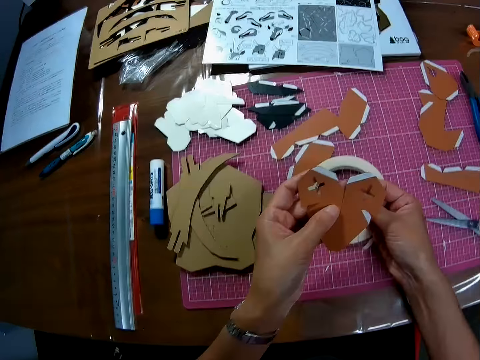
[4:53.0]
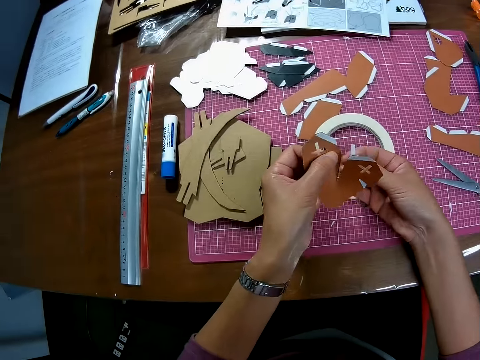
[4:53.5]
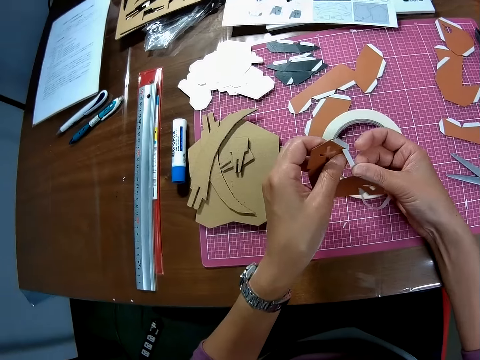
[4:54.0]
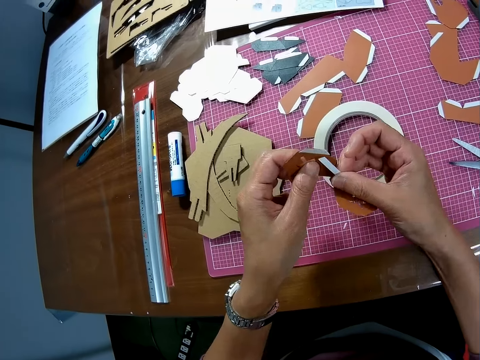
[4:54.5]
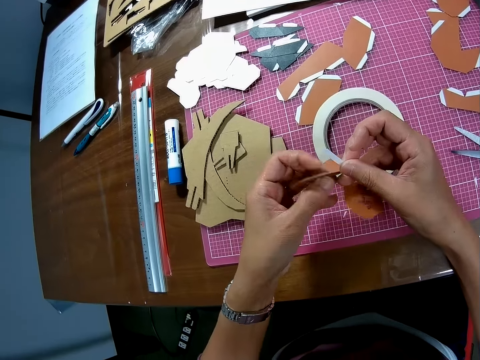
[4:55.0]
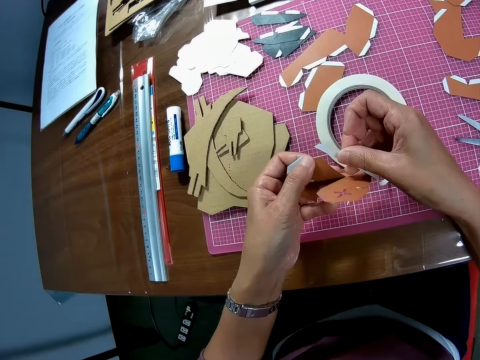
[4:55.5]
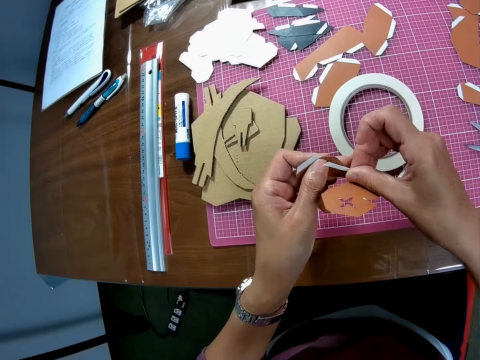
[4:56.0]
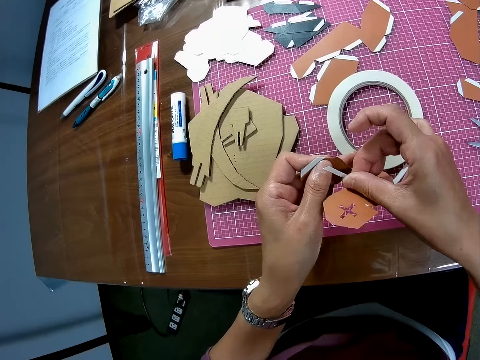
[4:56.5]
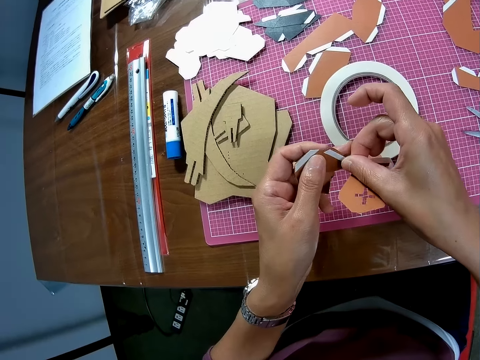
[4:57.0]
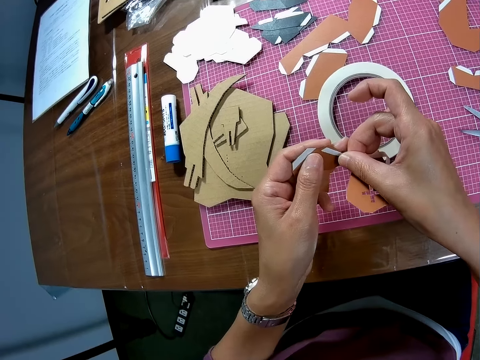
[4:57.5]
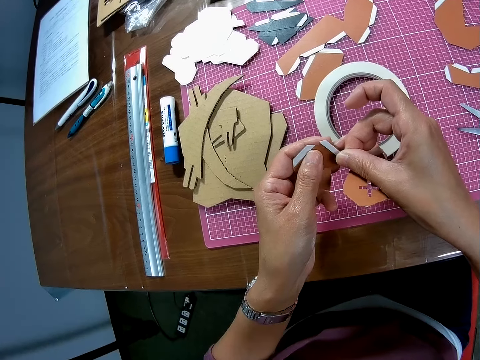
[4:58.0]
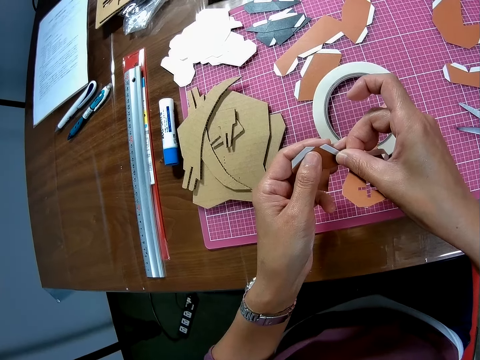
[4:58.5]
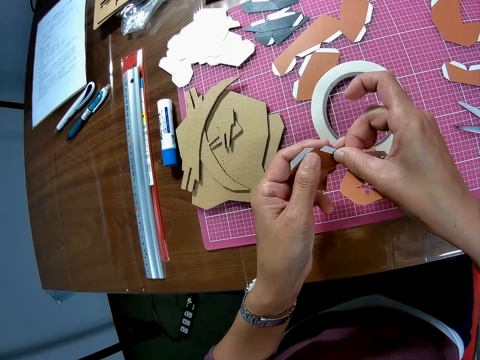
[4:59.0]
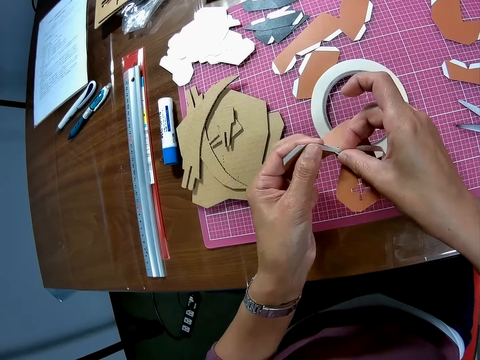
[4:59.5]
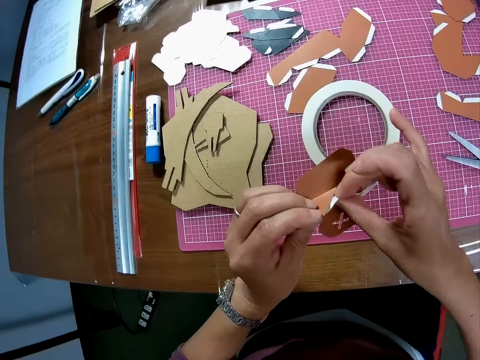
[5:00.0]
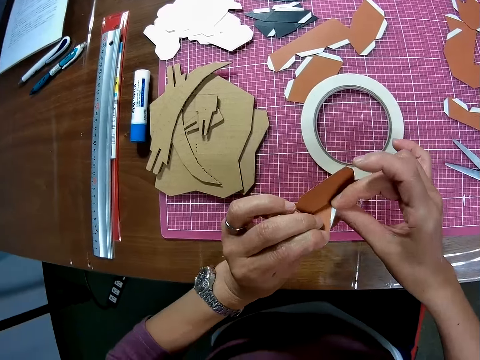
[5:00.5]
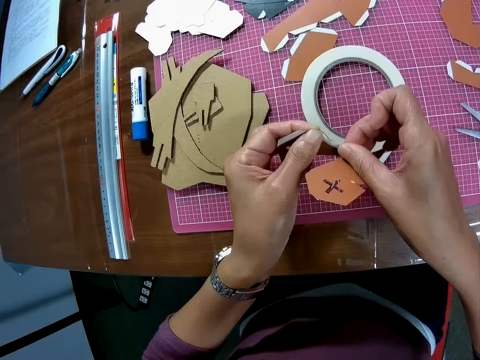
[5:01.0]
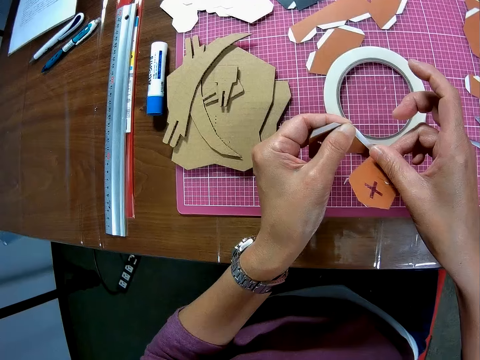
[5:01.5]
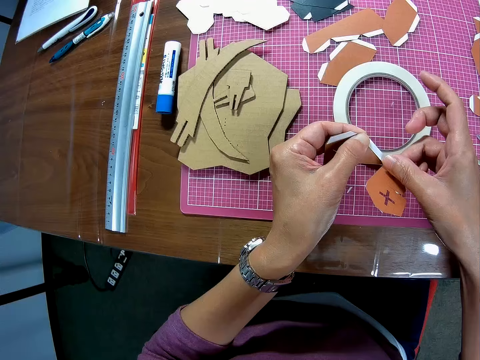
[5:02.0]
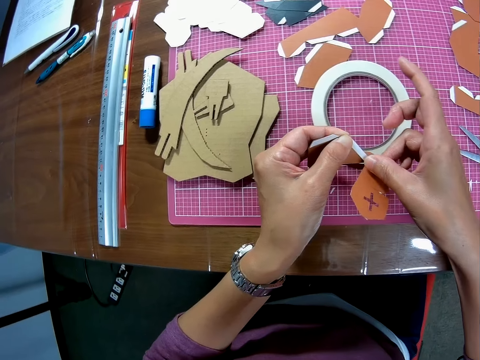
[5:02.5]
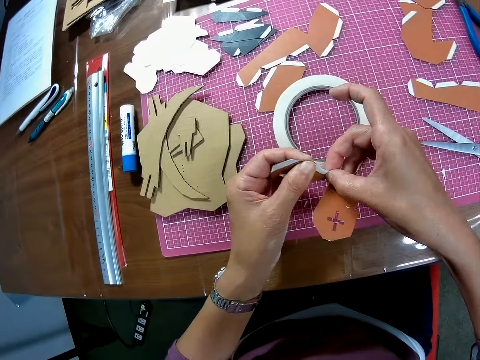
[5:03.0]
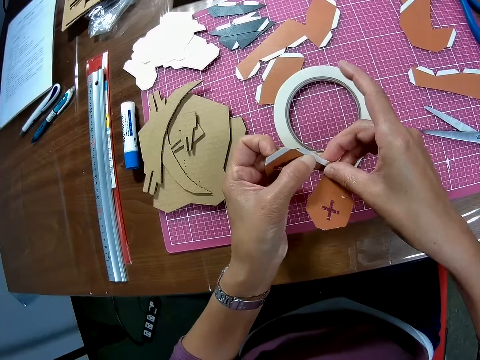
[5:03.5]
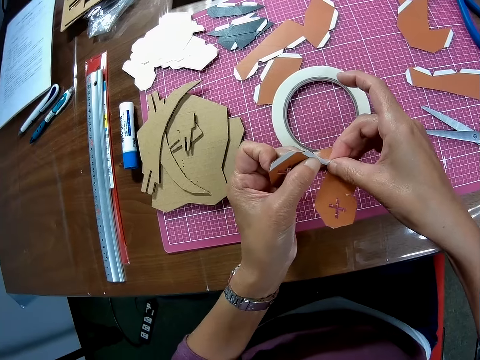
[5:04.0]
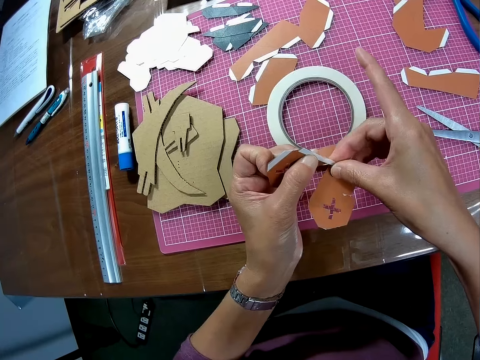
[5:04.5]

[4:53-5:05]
The camera wearer tapes the edge of the paper on her left hand with the paper tape.

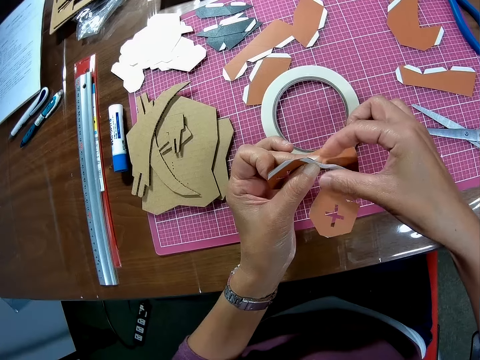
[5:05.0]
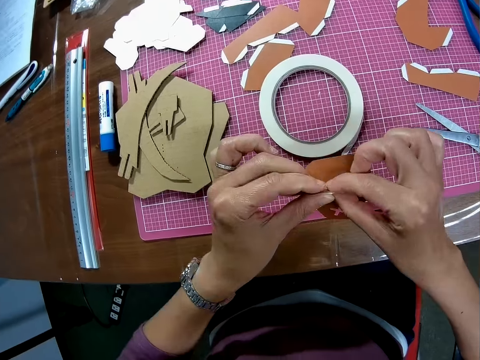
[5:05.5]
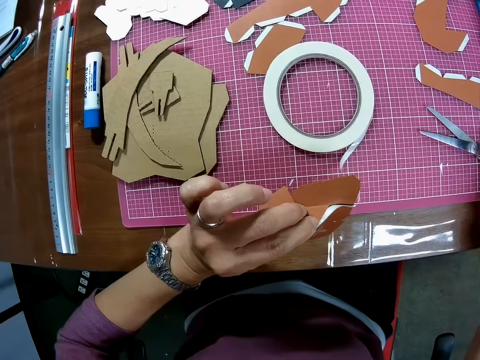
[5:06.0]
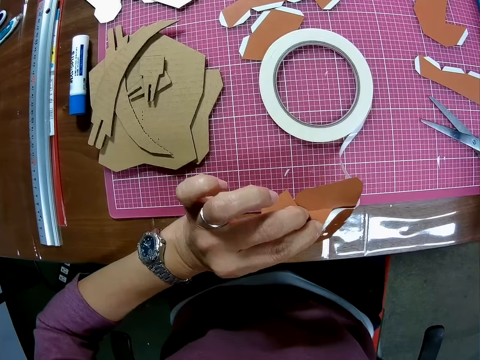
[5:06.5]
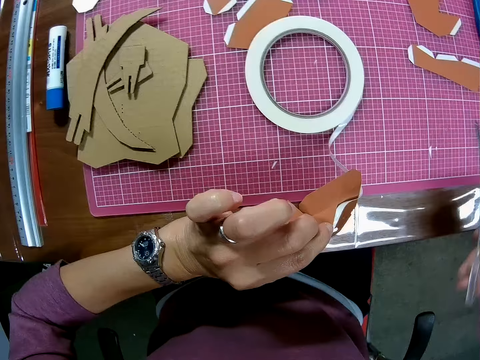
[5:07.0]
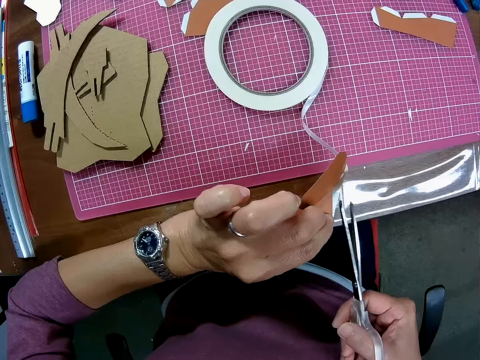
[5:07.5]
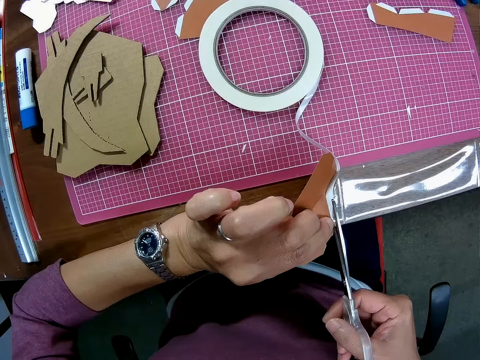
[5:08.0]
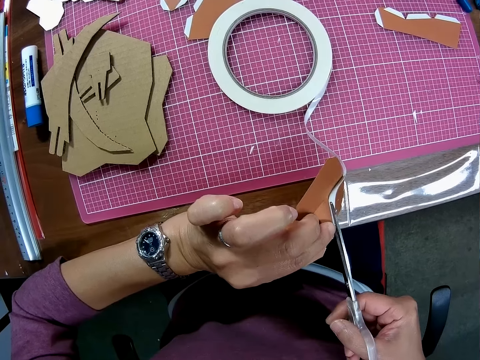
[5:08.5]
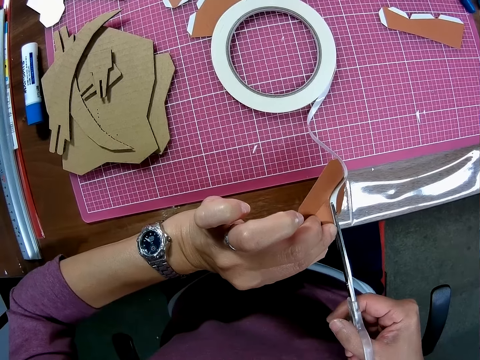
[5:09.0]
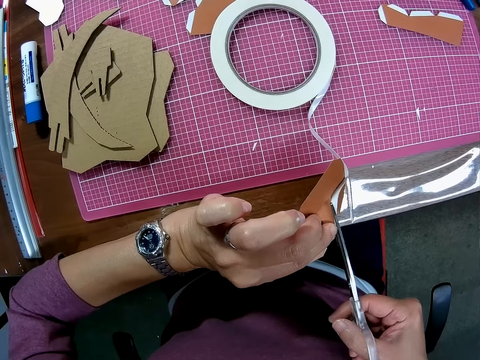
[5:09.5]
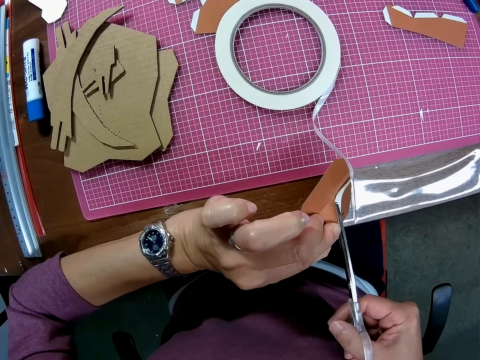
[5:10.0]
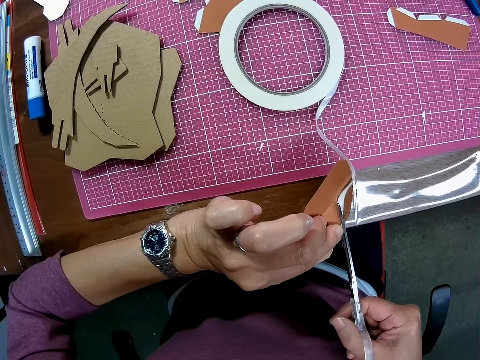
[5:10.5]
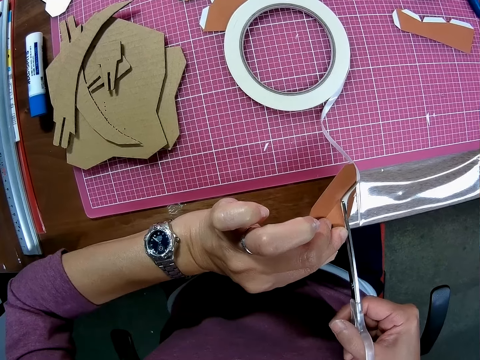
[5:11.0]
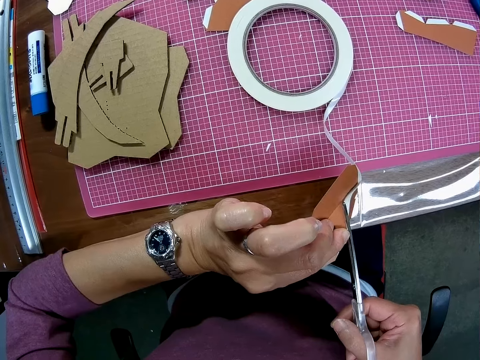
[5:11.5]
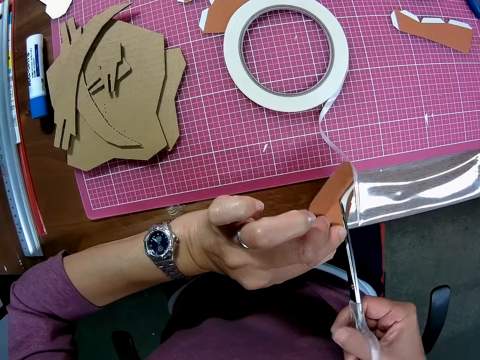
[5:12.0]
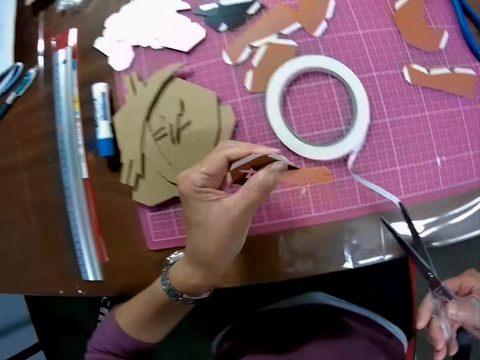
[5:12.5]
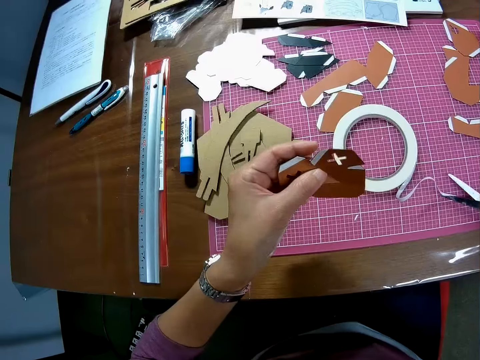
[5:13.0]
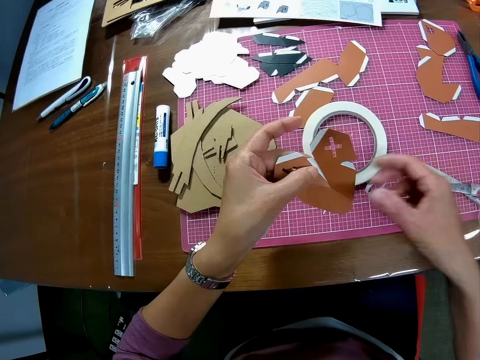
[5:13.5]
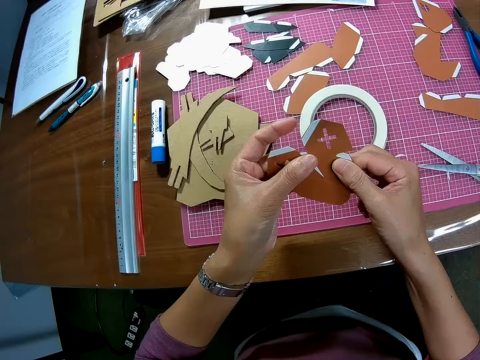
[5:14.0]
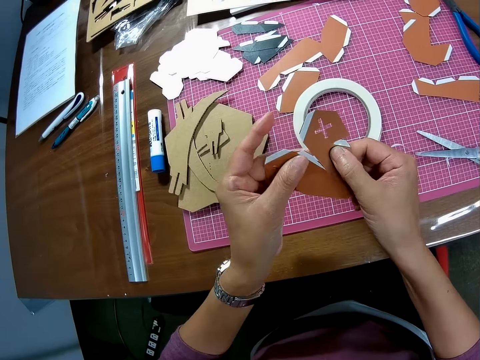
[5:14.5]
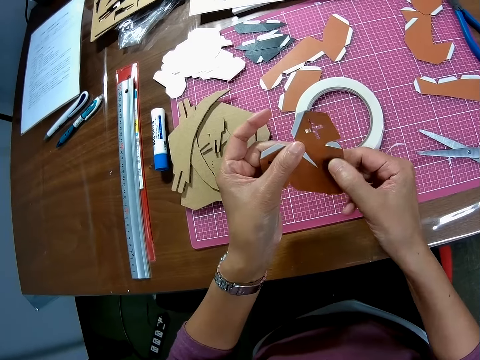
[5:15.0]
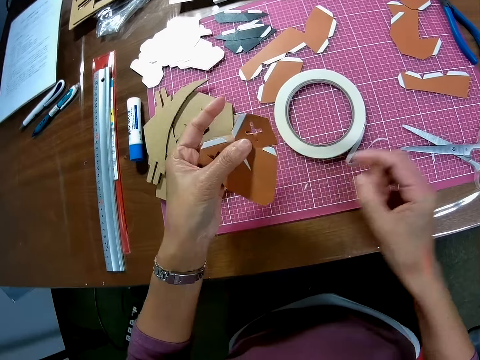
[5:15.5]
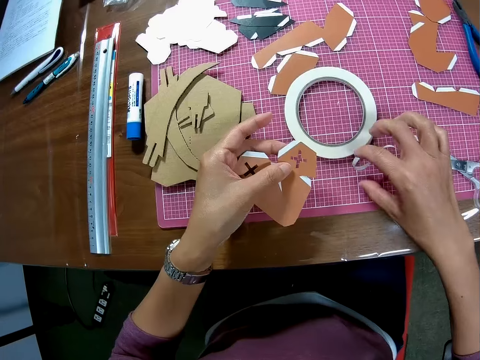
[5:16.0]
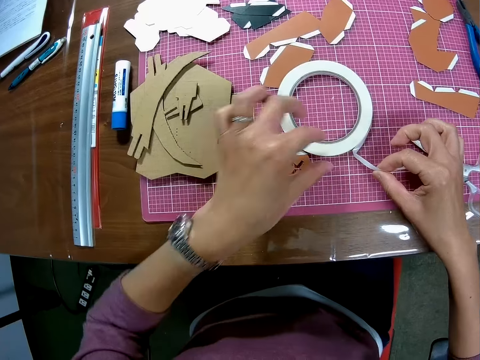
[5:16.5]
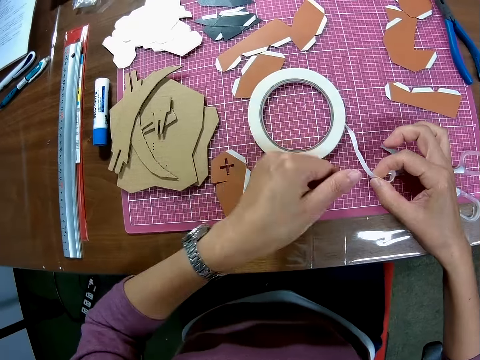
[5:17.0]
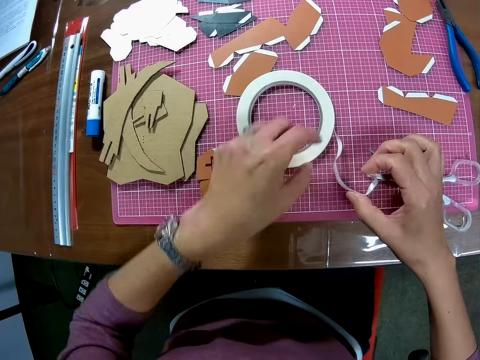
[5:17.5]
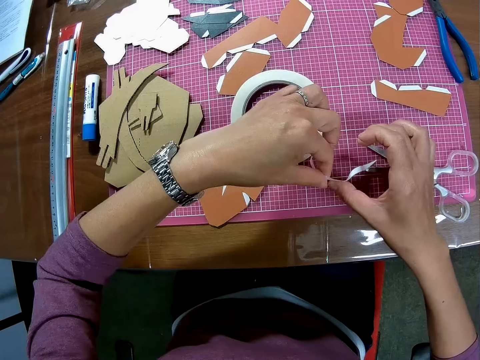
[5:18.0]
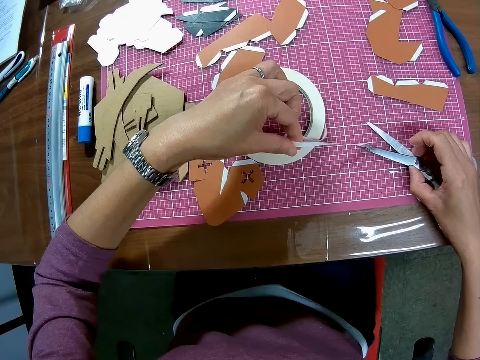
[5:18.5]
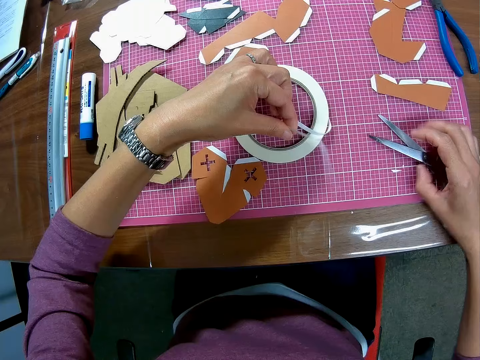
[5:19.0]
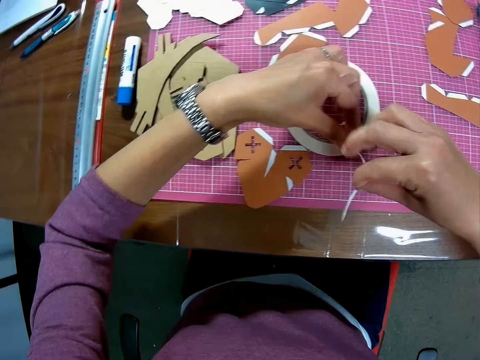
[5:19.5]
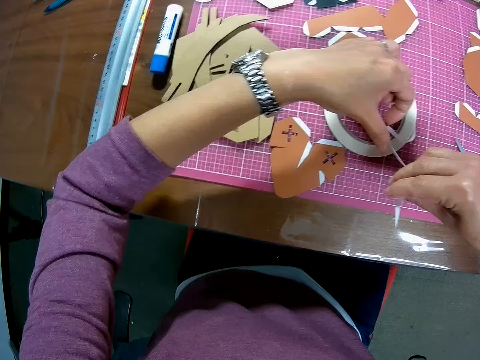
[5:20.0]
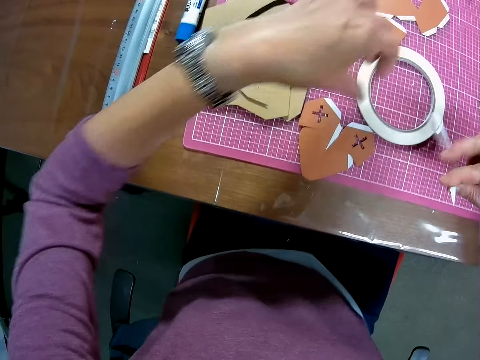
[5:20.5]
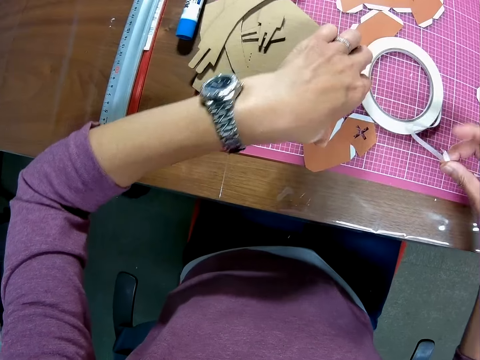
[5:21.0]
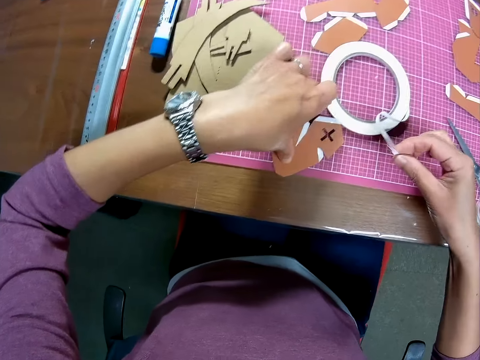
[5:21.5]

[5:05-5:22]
The camera wearer picks up the scissors on the cutting mat on the table. She cuts a paper tape with the scissors. She drops the scissors on the cutting mat on the table. She touches the paper with both hands. She picks up the tape. She drops the paper on the cutting mat with her left hand. She touches the tape on the table. She removes the tape from the scissors. She moves the tape.
